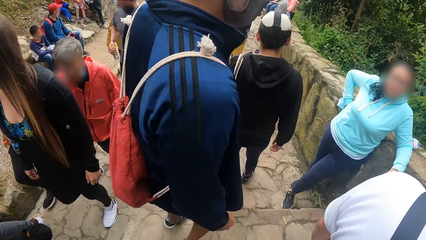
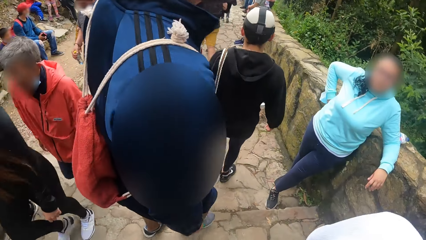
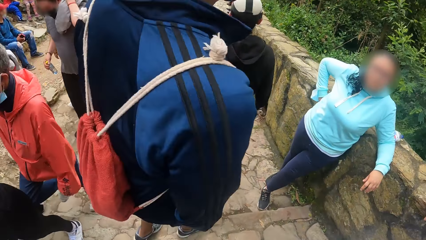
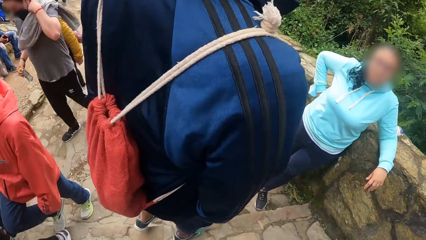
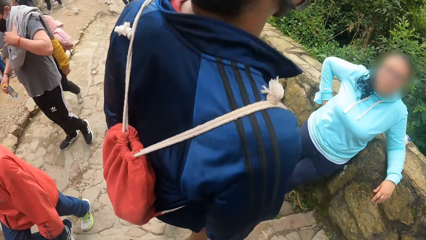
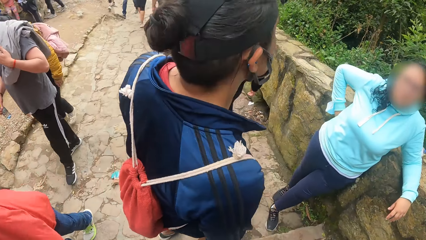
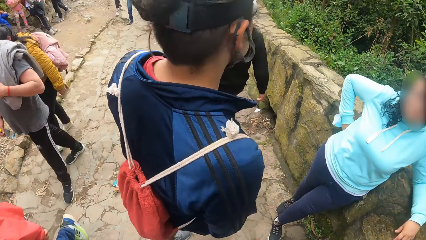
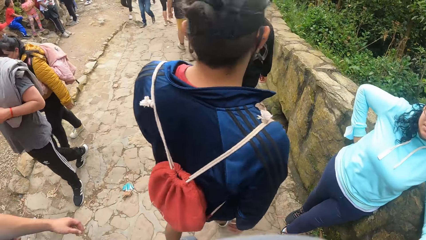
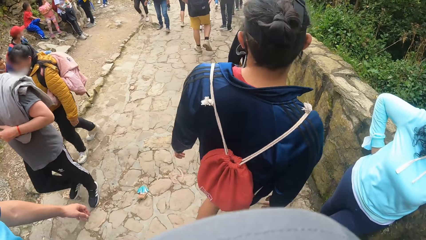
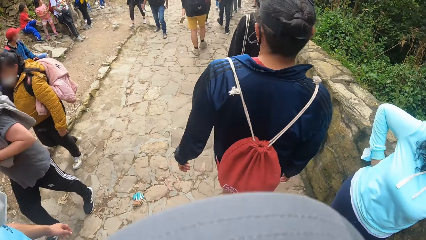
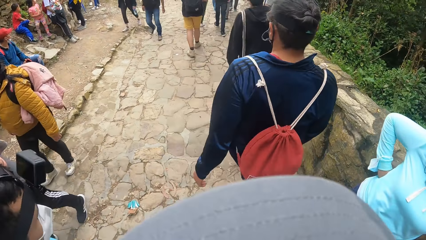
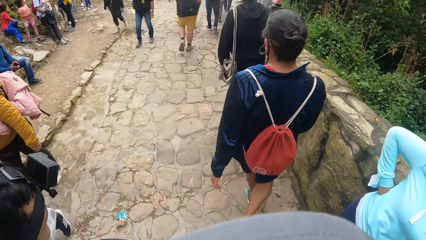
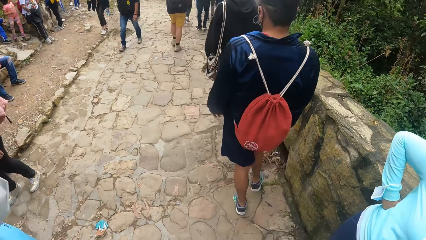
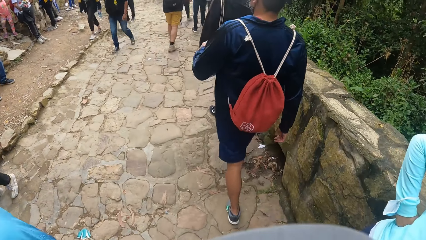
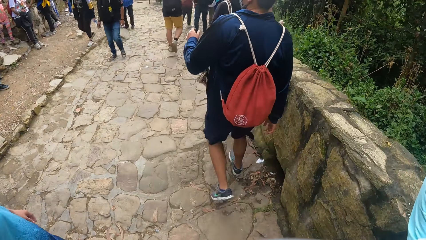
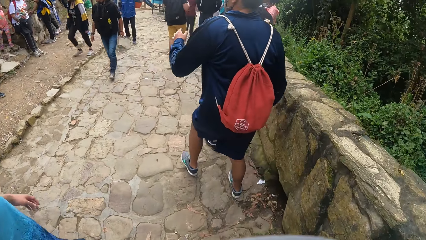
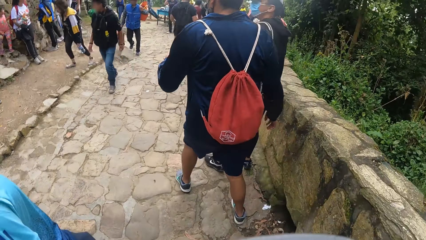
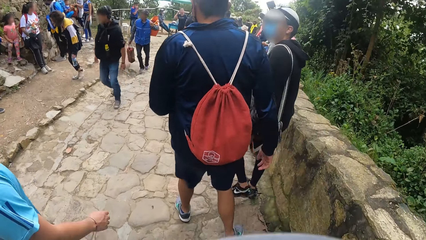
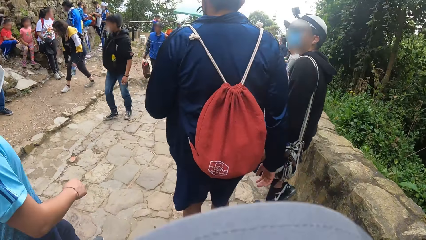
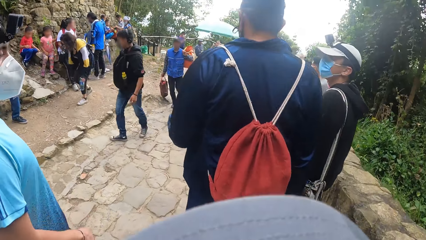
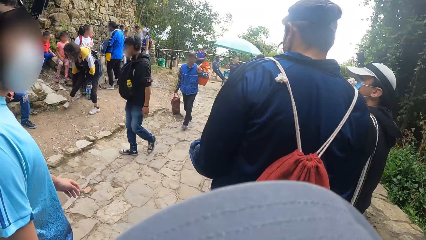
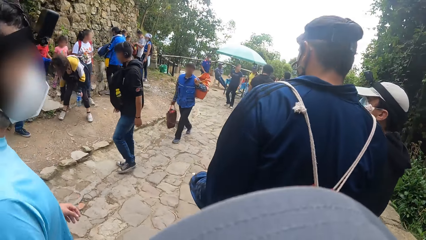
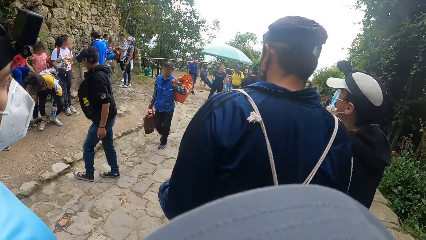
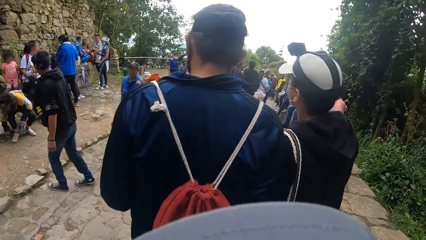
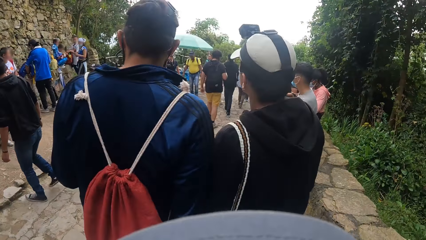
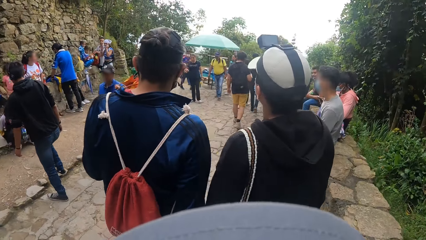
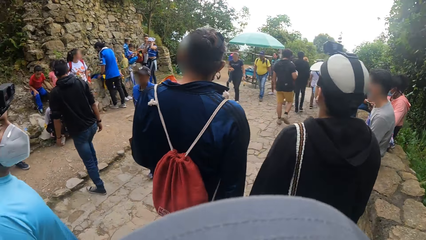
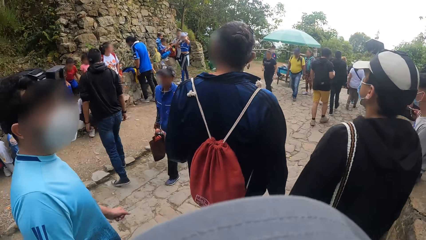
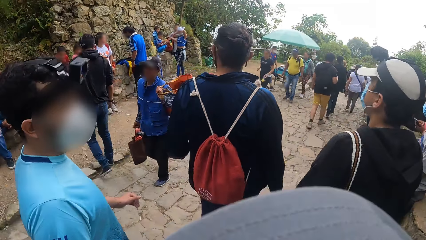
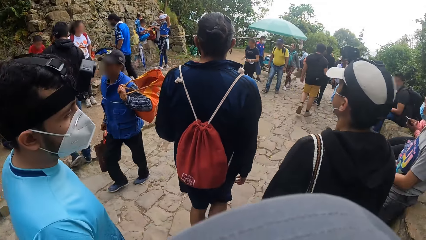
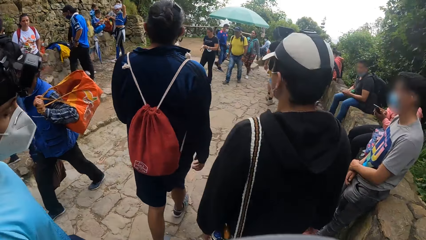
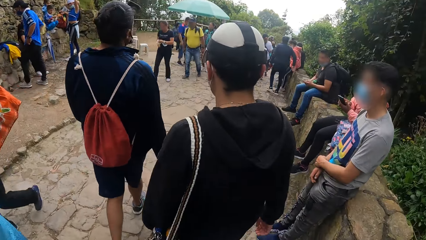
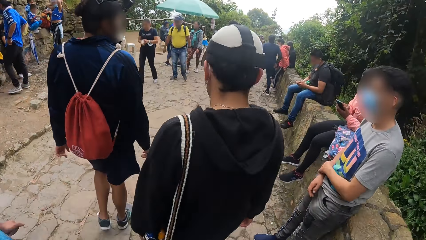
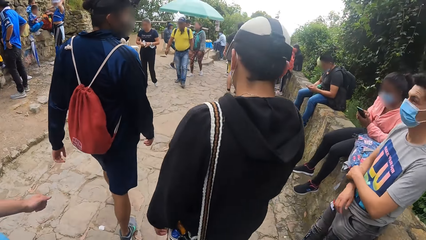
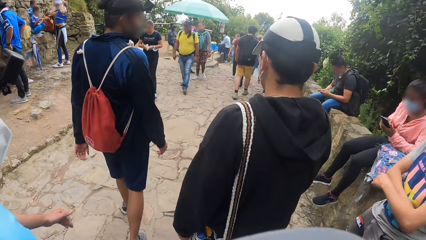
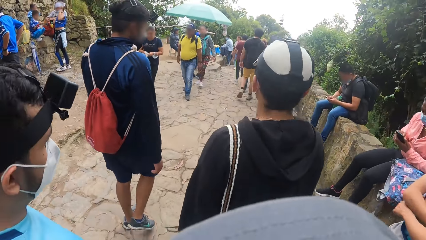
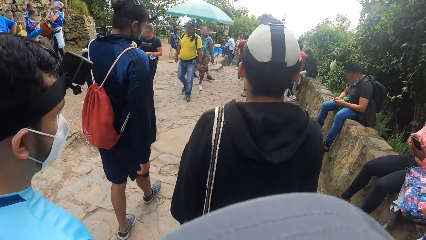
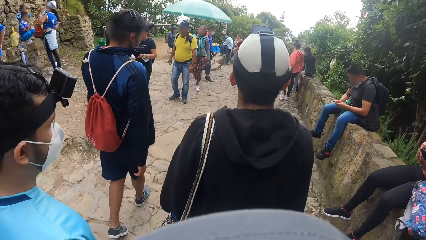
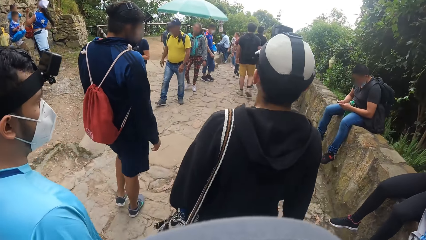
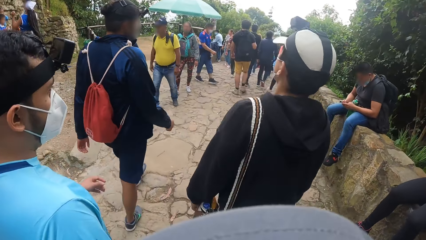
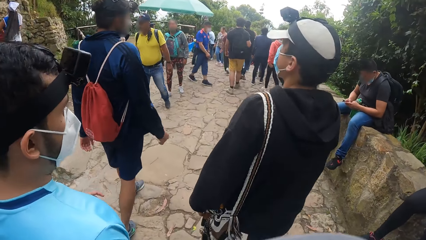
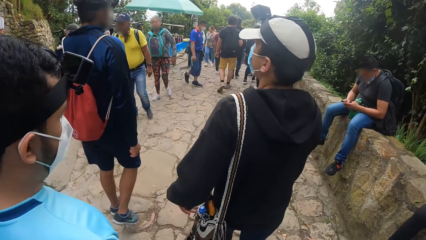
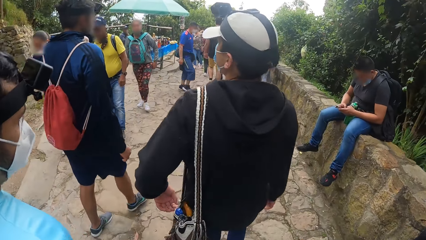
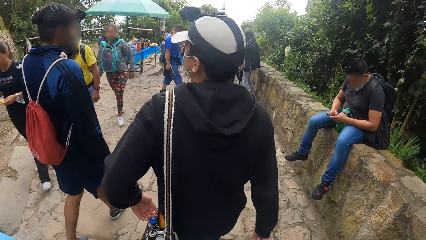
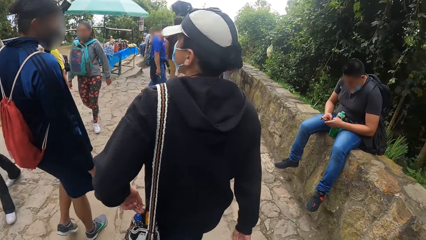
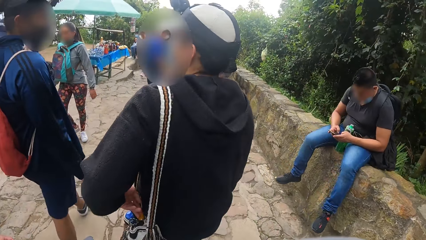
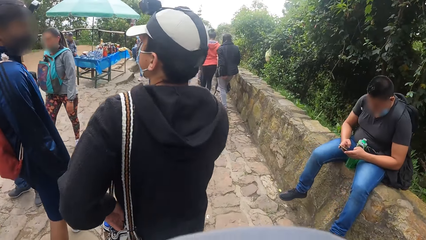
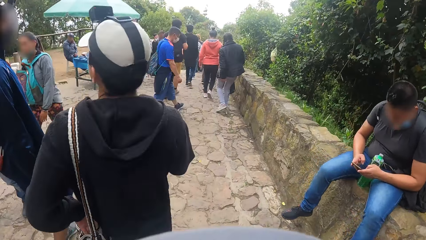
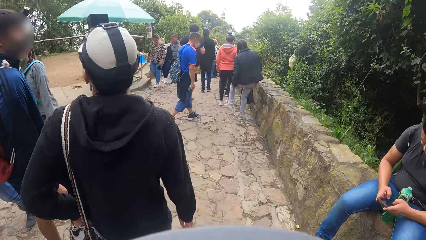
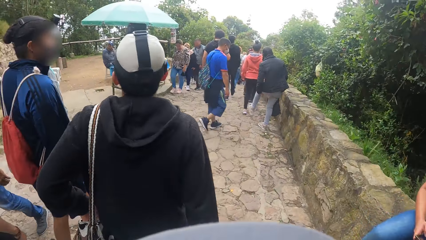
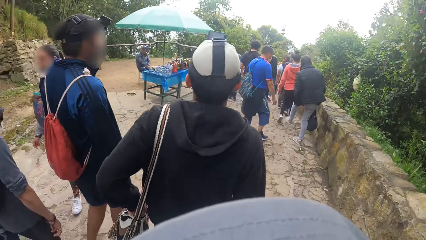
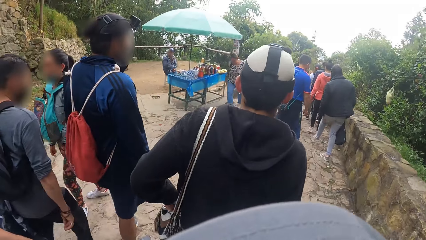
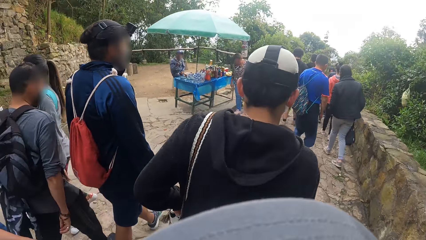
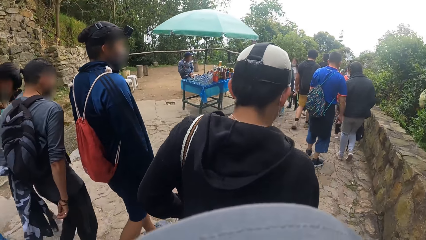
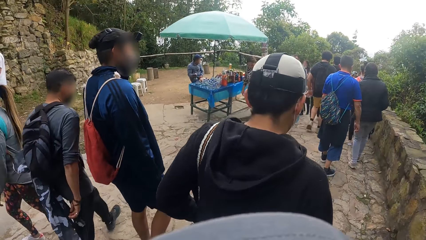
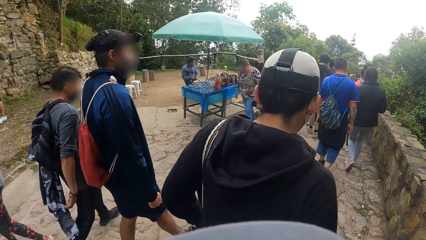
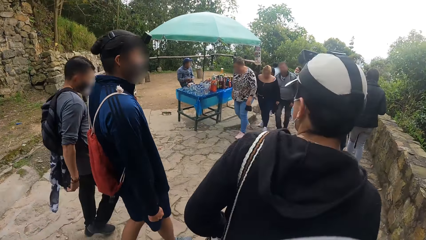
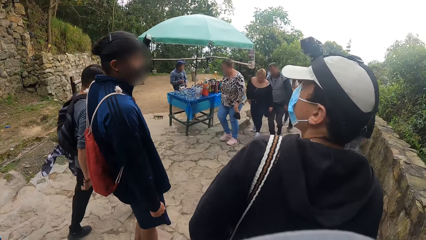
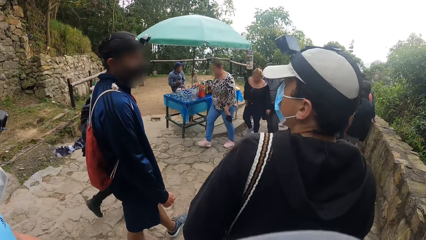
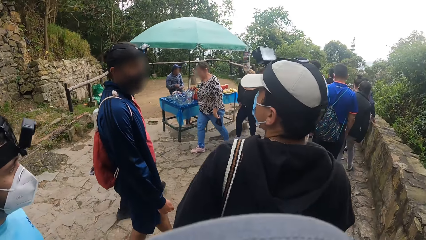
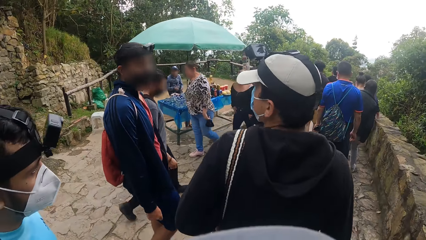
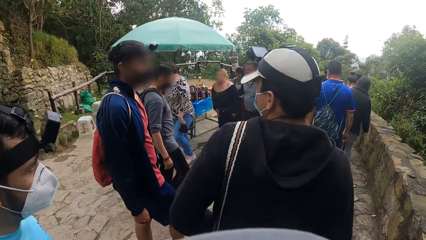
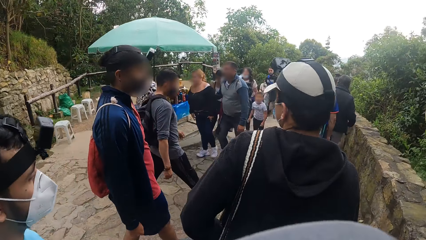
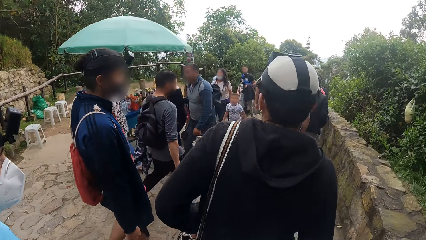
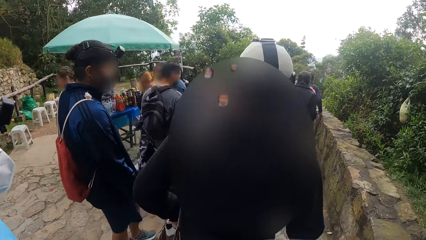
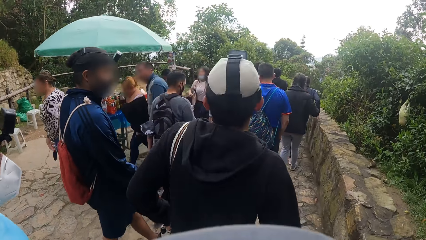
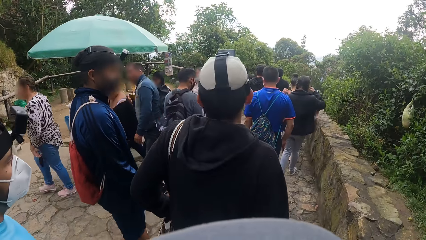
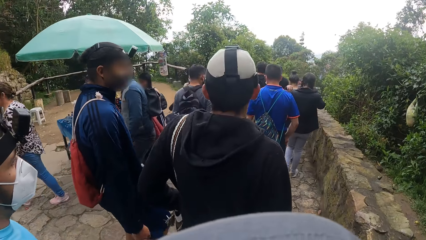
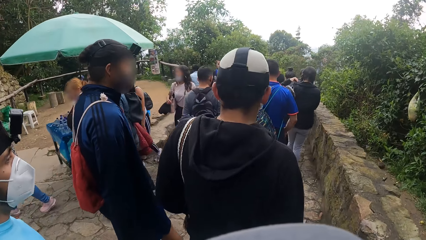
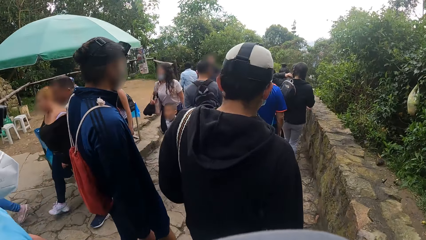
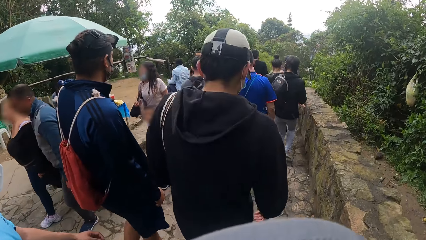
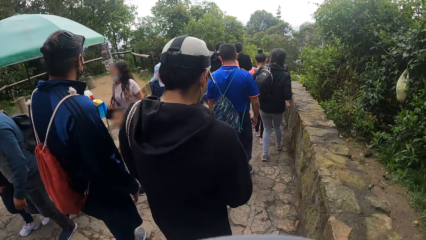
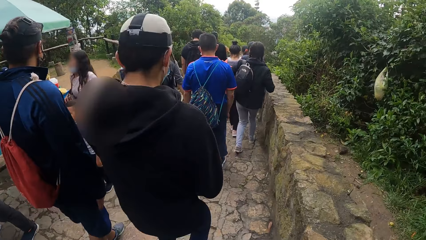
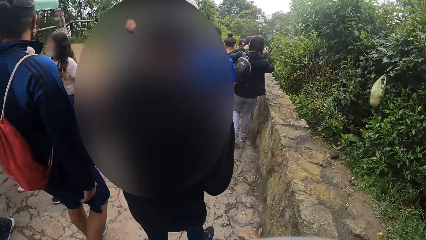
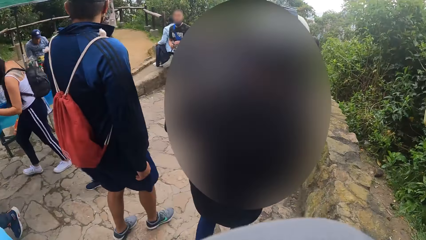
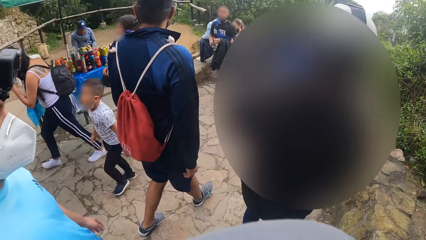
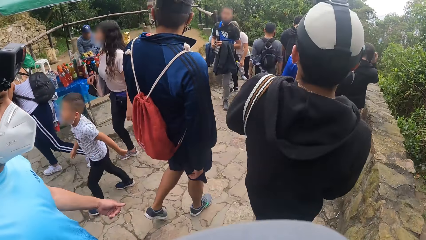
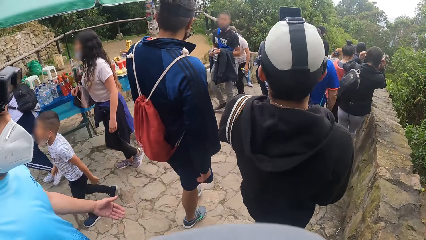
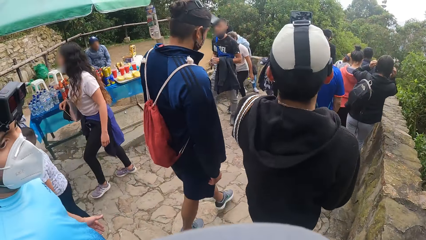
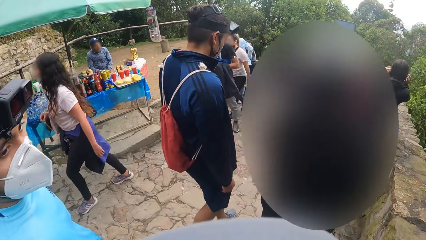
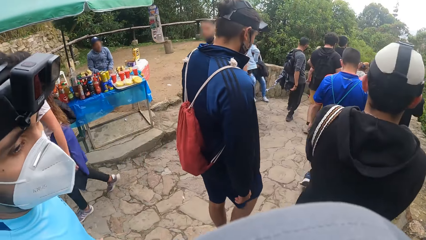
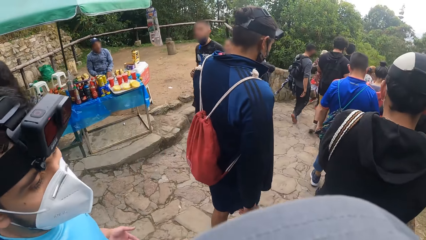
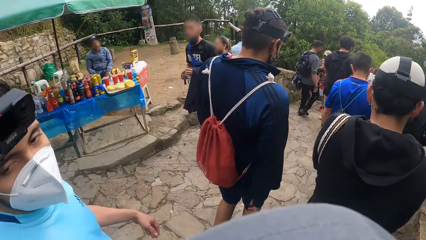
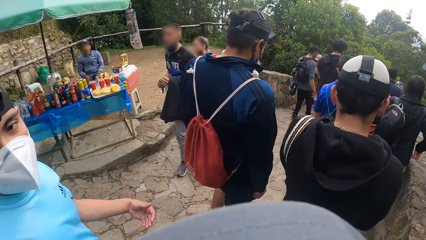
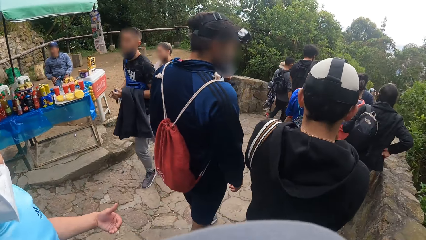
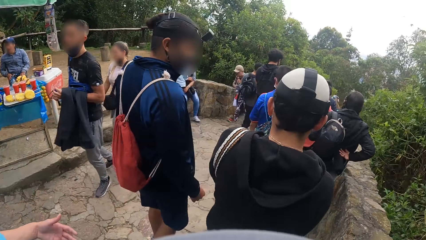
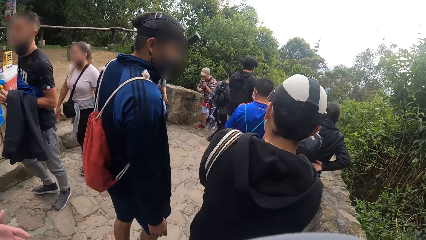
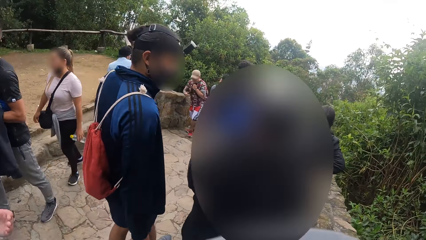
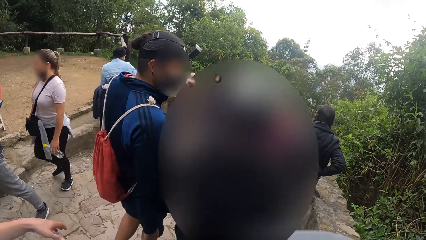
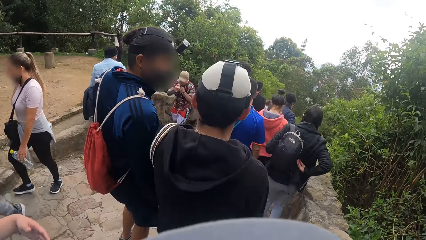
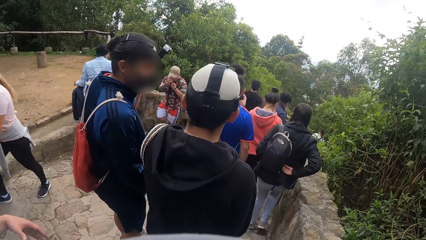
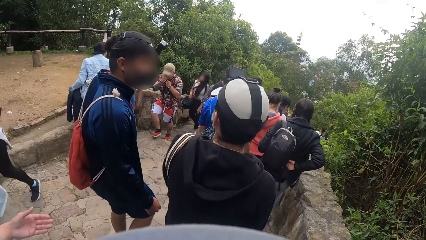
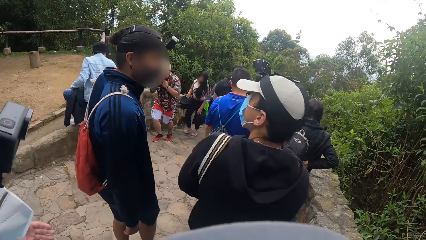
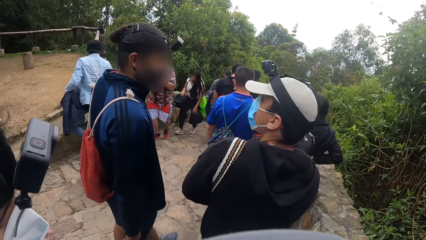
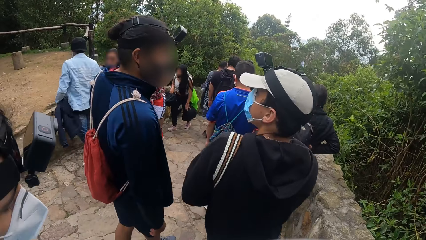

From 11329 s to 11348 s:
The man scratches his right leg with the shoe on his left leg. The man walks down the pathway. The man puts his left hand inside the bag on his left shoulder. The man holds the bag with both hands.
